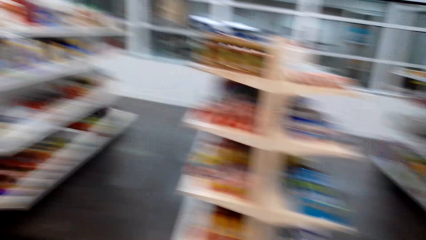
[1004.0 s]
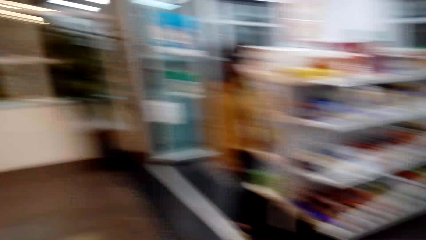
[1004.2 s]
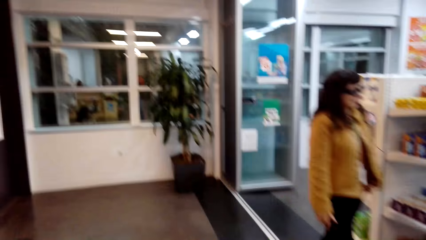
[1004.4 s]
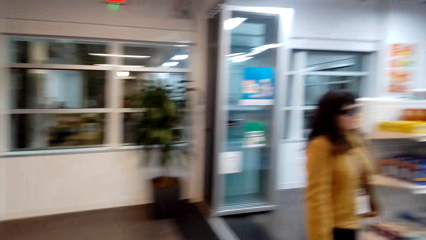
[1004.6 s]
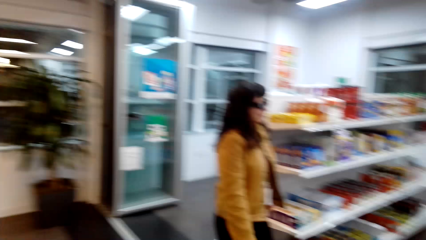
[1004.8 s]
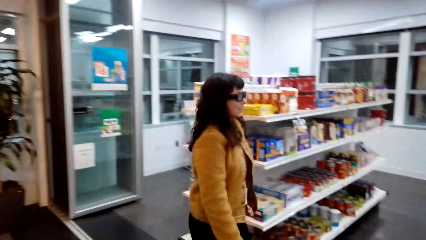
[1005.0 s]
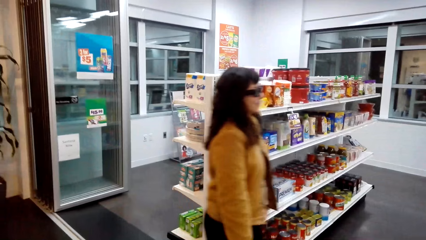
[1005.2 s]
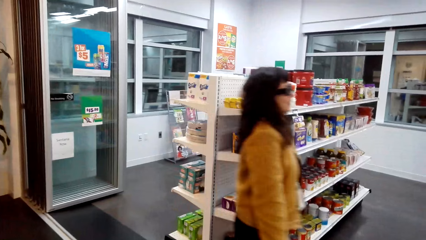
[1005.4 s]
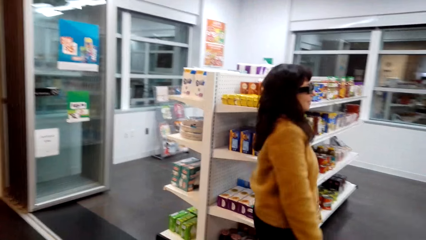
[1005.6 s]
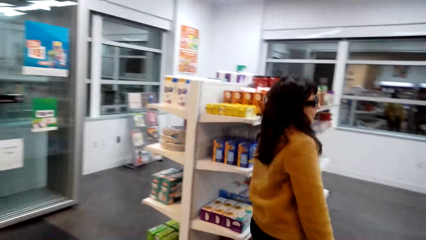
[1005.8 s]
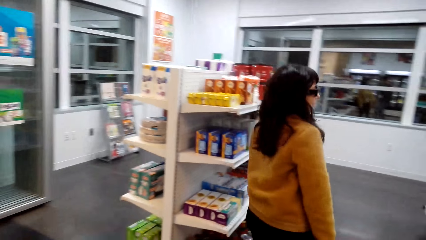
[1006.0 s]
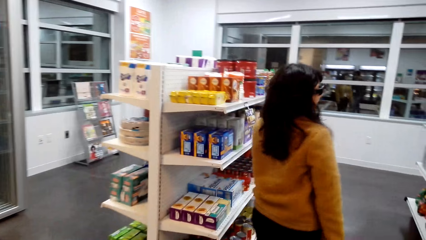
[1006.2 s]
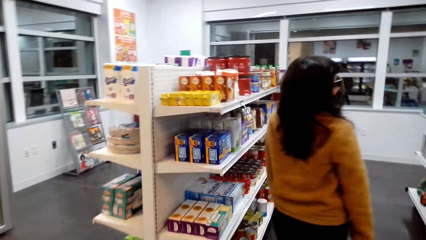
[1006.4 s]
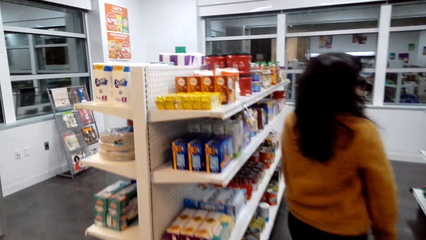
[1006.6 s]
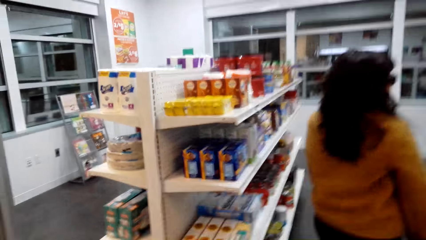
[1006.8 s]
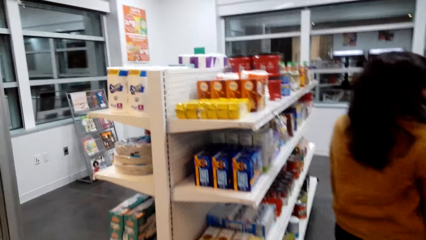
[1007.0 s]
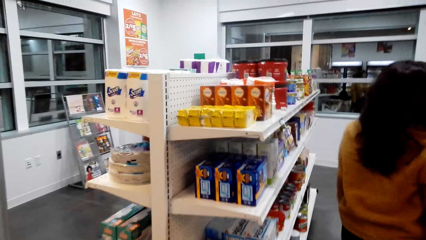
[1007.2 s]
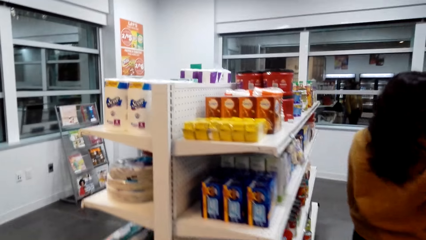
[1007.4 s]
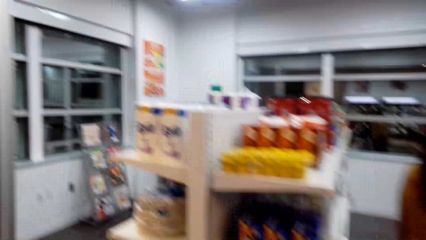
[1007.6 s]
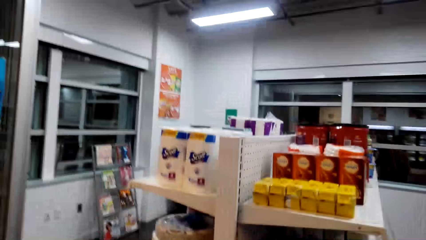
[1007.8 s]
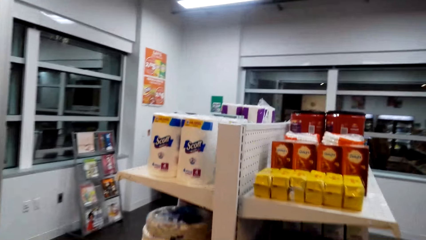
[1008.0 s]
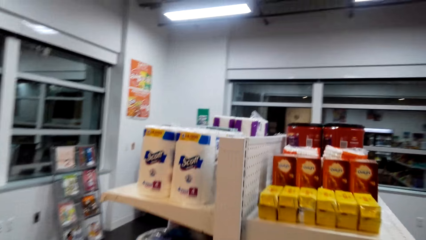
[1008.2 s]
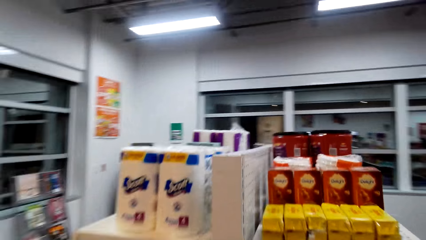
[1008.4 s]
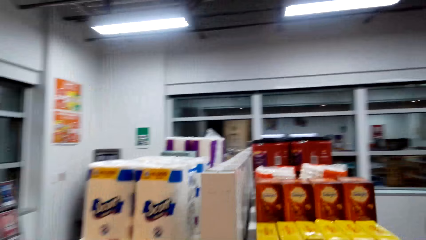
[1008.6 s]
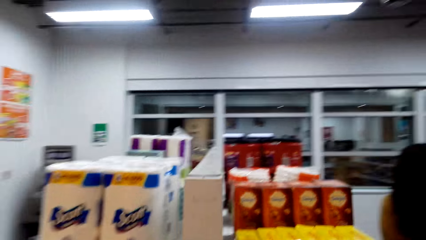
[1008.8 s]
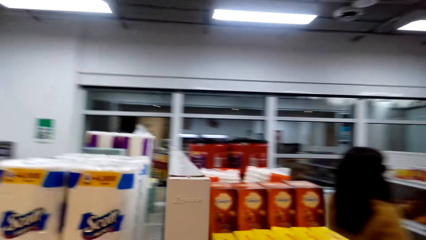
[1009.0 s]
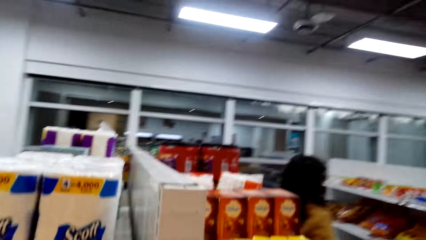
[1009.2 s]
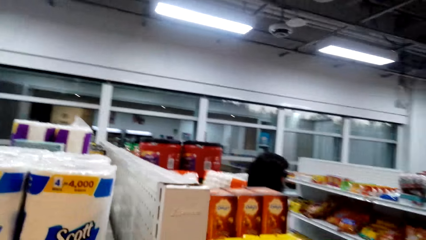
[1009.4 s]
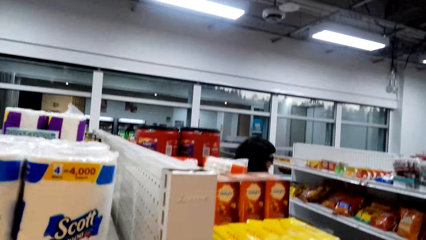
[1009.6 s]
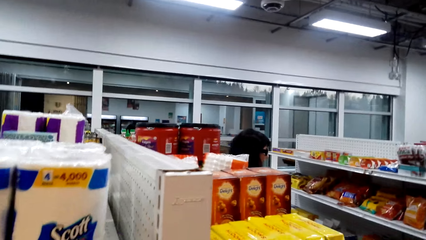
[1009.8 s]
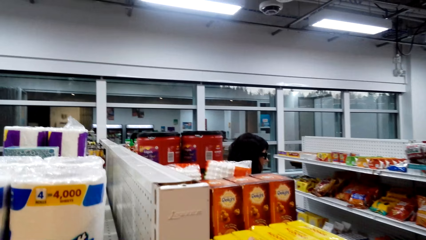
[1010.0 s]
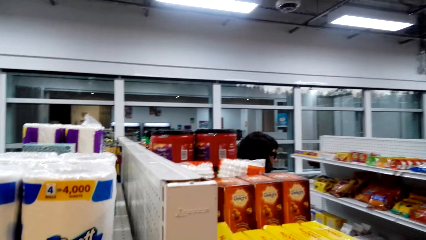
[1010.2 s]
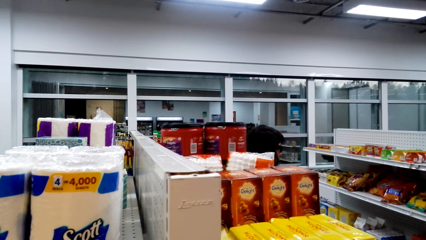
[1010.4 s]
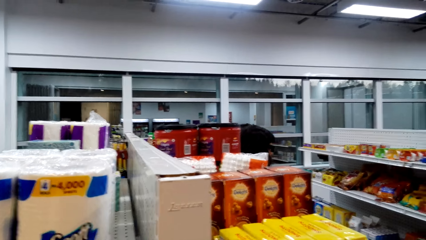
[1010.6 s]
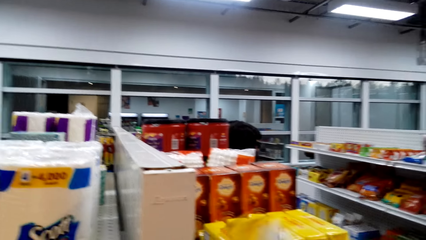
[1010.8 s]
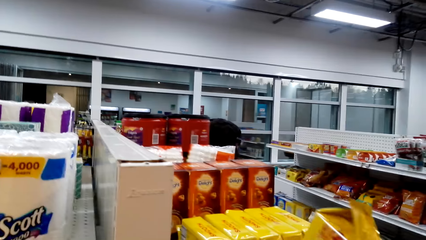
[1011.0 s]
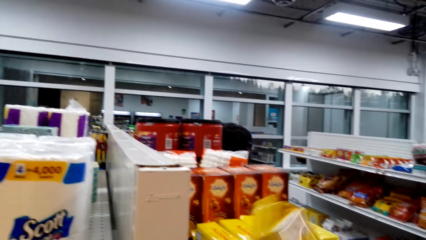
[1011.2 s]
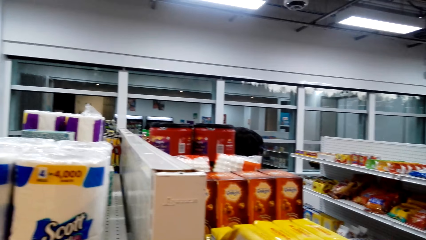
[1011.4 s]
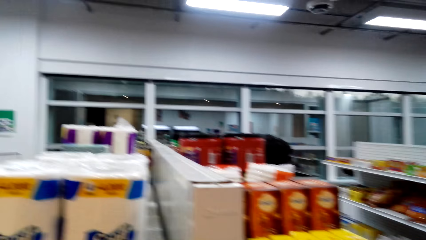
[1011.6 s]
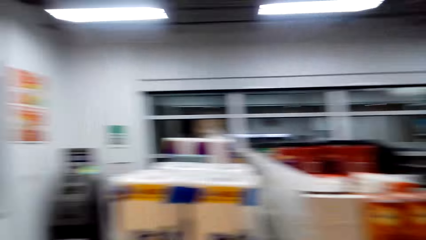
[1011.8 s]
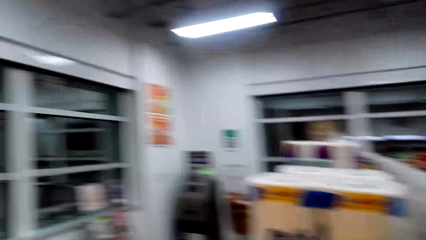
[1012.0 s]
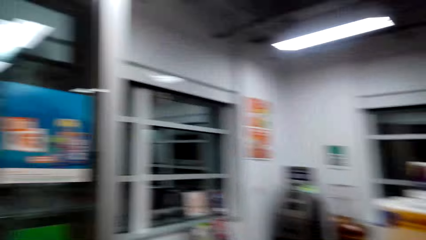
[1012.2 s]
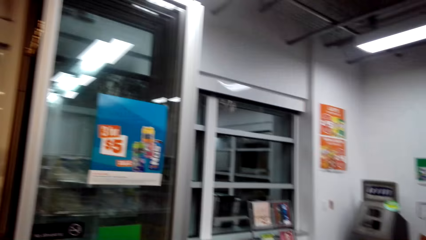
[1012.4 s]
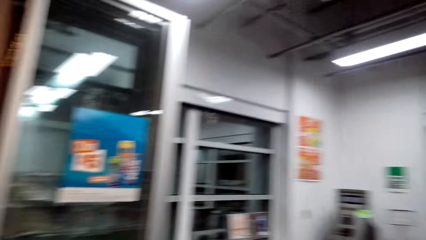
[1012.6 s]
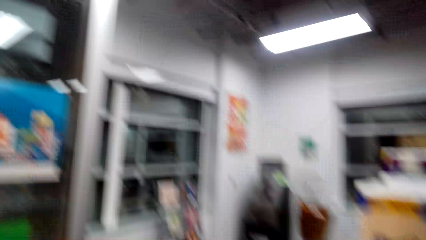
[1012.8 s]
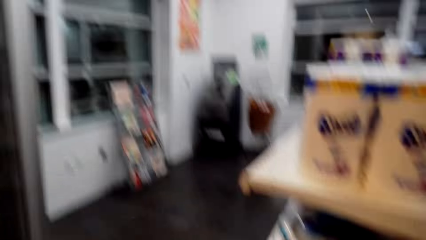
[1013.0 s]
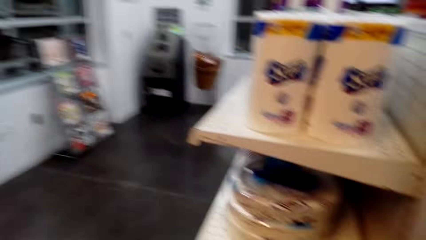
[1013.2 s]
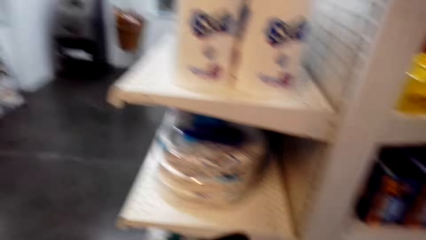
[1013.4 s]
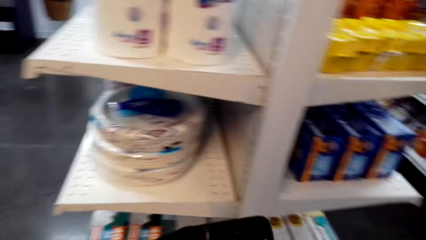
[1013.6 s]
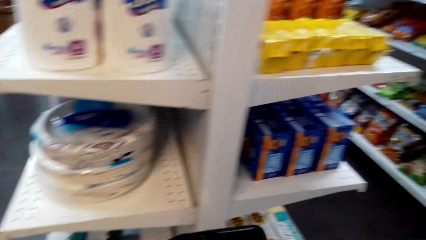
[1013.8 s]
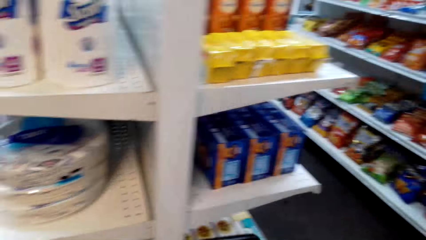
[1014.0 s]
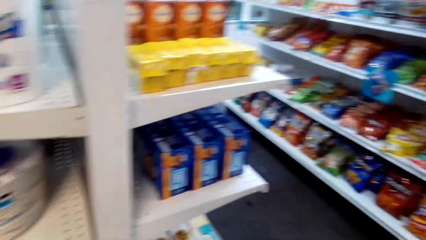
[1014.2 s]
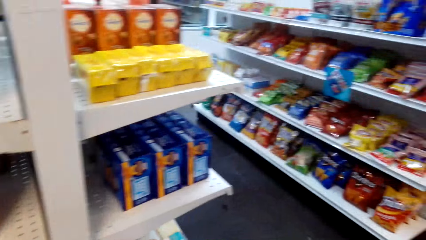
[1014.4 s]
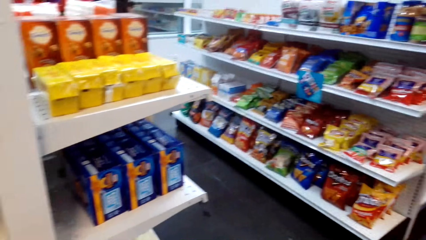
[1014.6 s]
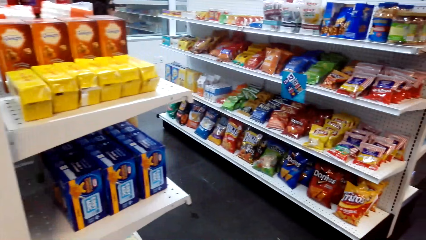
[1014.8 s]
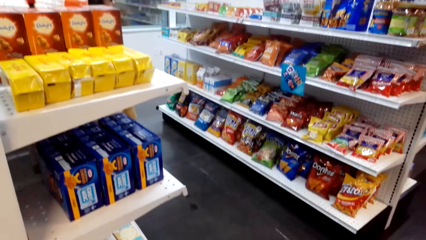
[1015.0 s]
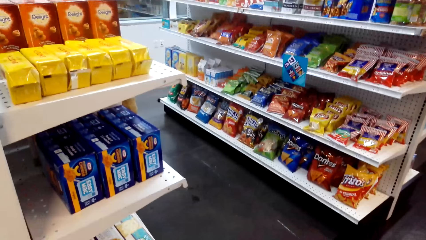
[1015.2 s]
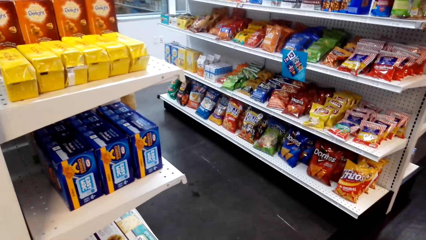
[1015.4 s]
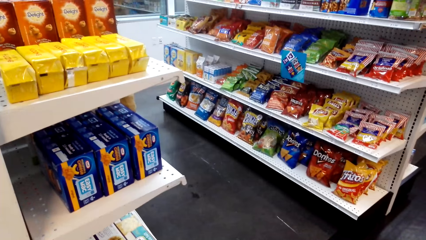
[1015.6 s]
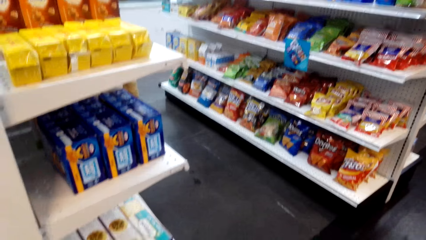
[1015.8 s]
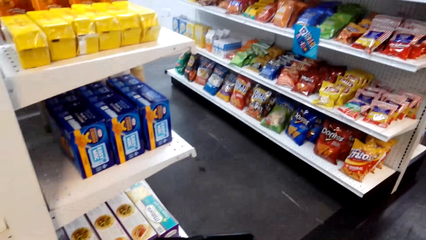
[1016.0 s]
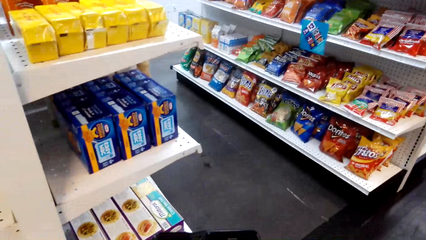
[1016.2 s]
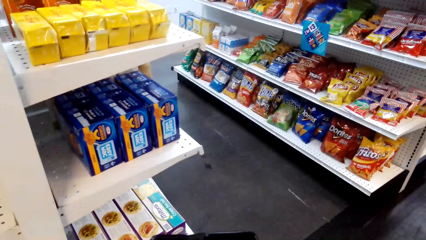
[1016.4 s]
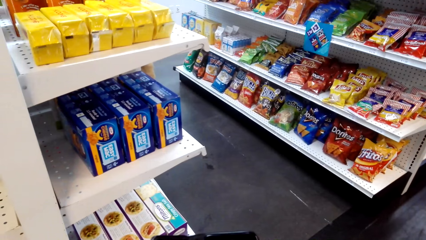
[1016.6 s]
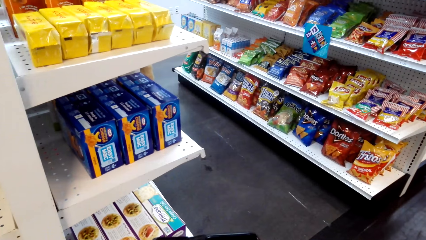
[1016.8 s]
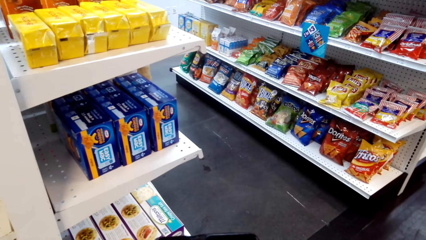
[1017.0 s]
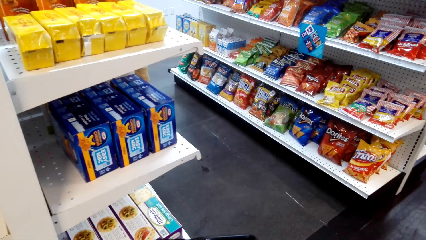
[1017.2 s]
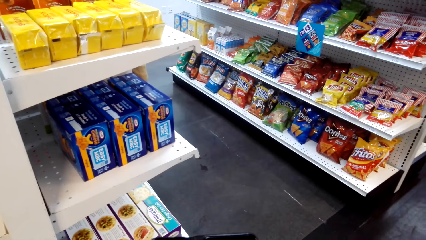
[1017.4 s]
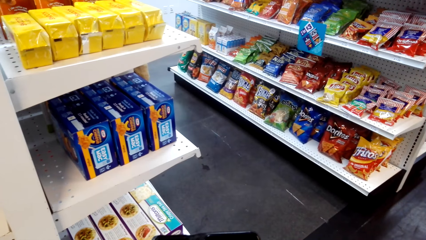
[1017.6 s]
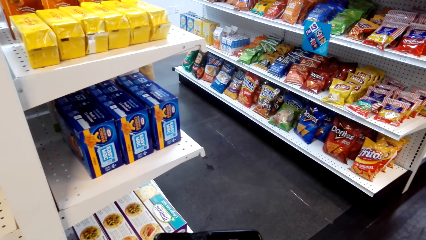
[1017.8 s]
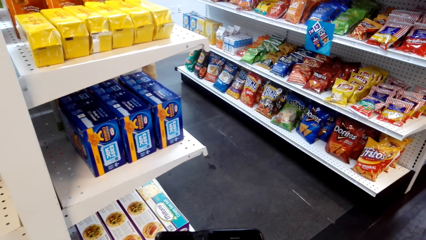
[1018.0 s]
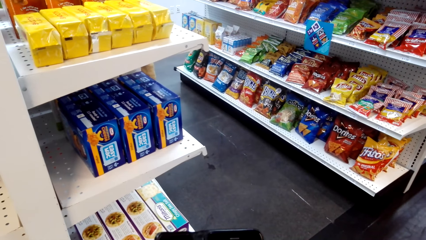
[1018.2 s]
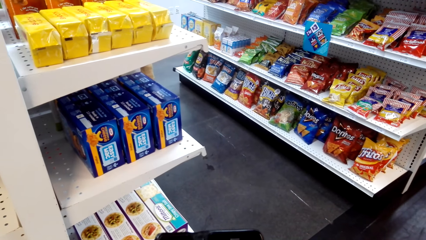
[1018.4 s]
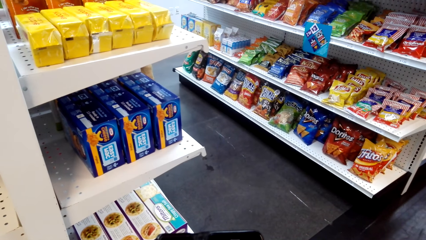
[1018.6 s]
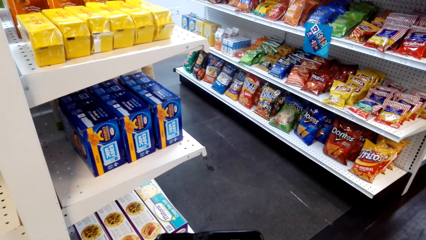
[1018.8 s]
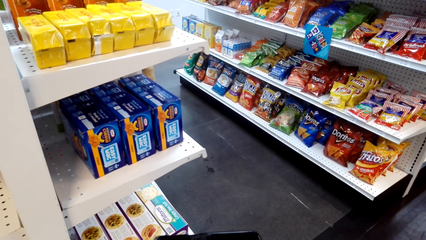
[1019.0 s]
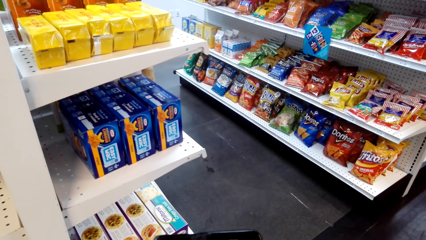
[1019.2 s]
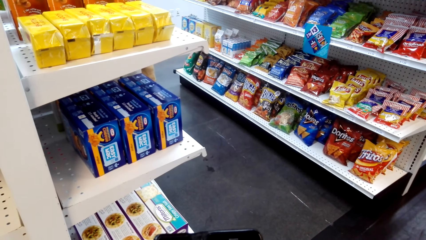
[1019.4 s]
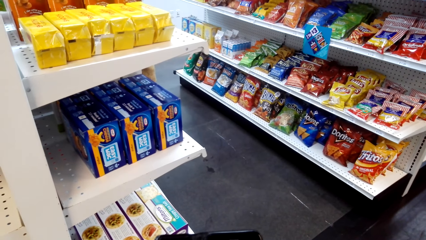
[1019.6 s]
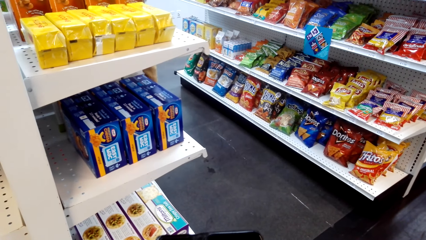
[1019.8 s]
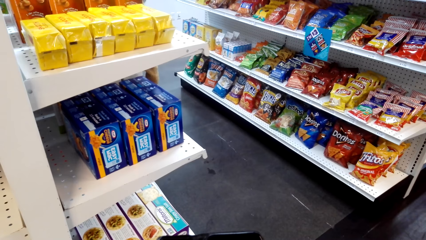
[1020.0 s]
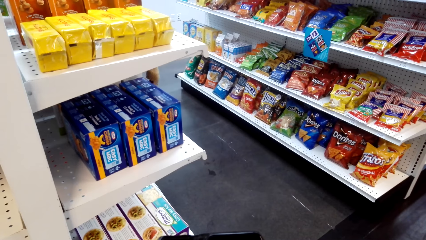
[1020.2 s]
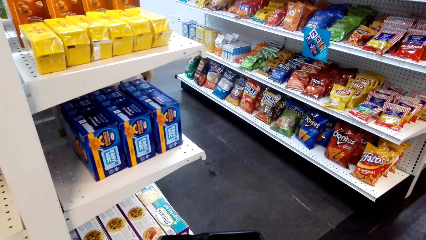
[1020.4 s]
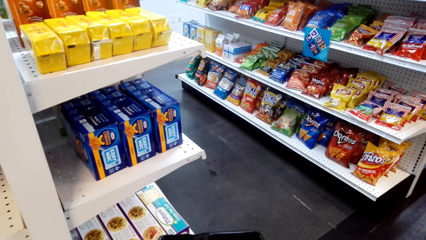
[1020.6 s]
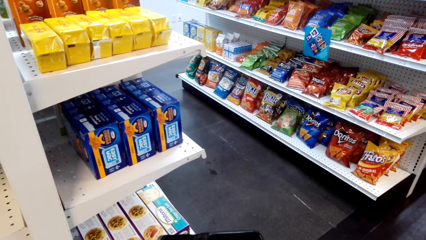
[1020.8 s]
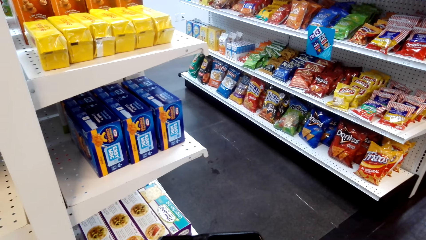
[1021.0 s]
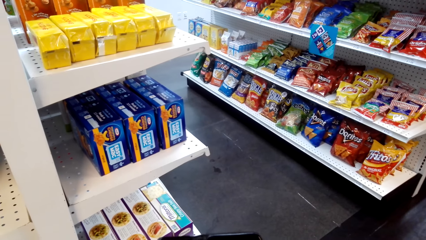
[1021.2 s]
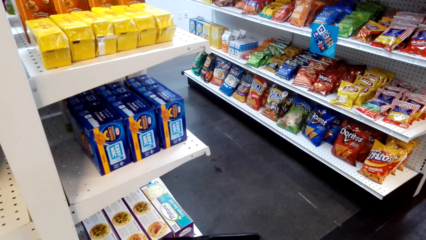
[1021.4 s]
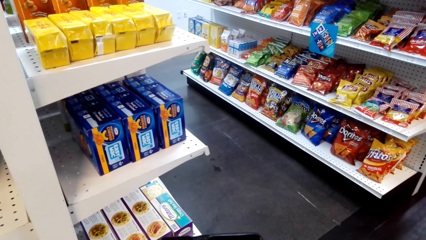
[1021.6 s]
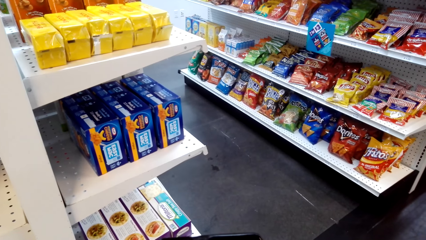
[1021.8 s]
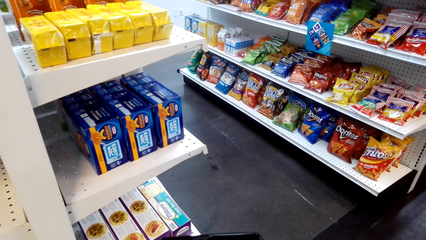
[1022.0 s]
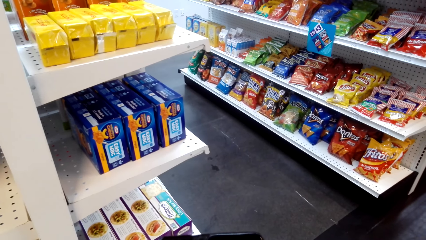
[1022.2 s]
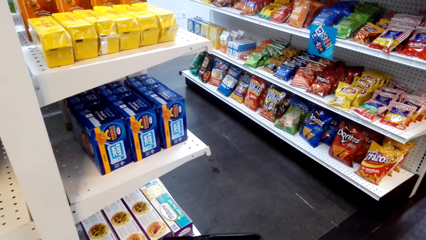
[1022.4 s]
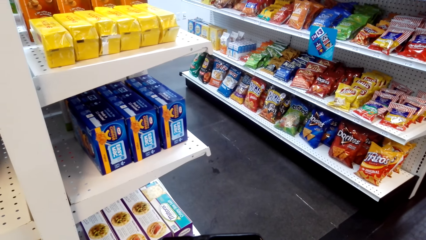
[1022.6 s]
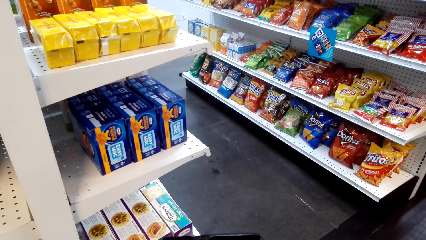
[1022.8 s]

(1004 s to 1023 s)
A person walks. The camera wearer walks. They take up a packet from the shelf. They stand. They look down.
